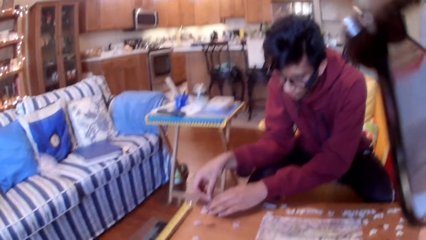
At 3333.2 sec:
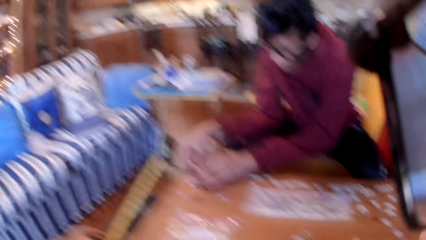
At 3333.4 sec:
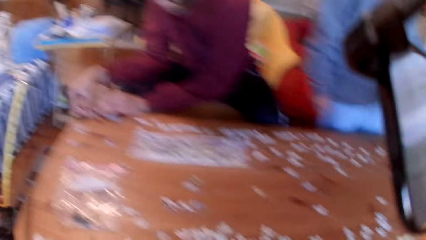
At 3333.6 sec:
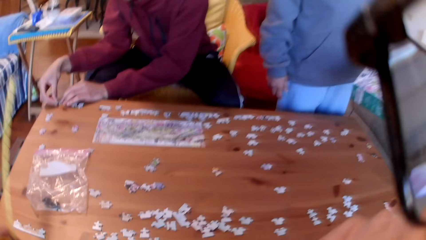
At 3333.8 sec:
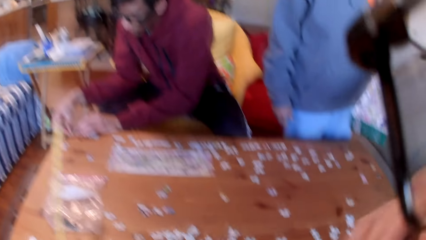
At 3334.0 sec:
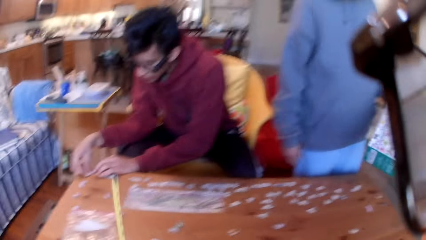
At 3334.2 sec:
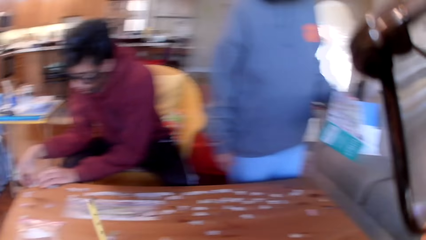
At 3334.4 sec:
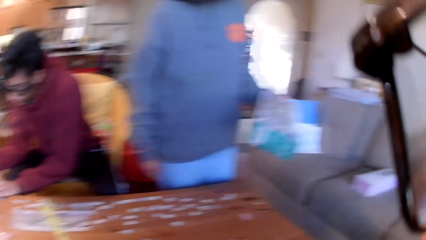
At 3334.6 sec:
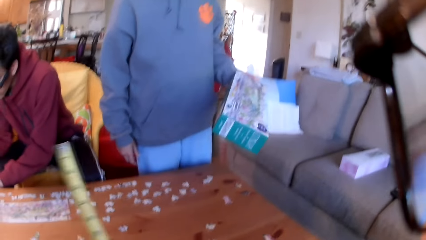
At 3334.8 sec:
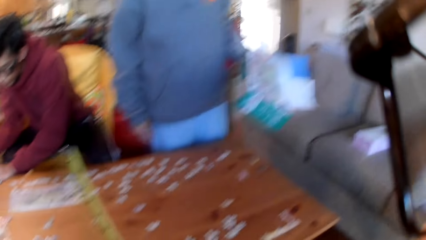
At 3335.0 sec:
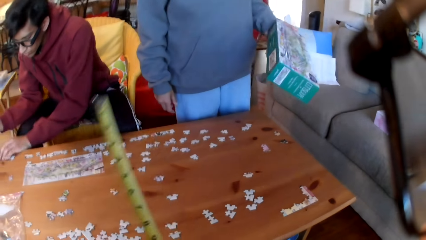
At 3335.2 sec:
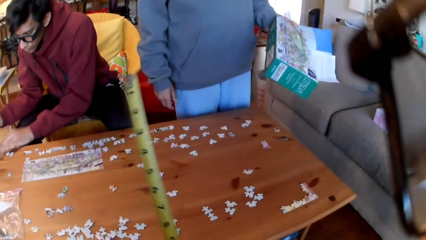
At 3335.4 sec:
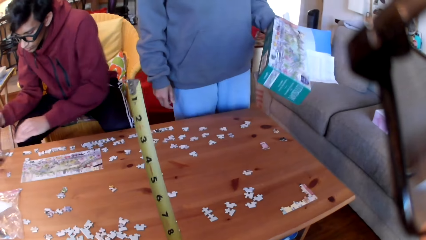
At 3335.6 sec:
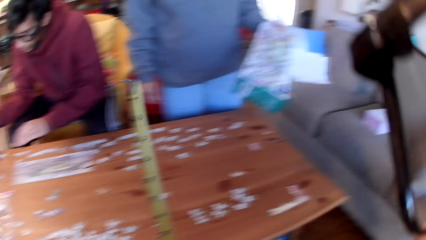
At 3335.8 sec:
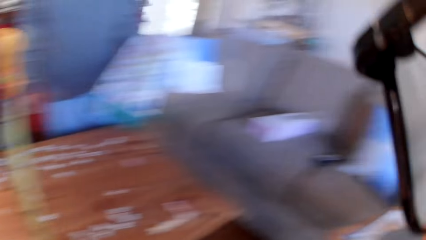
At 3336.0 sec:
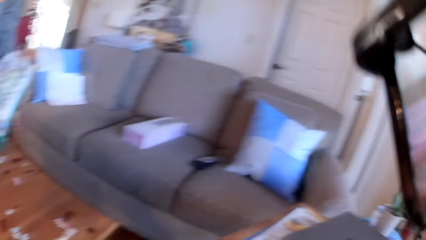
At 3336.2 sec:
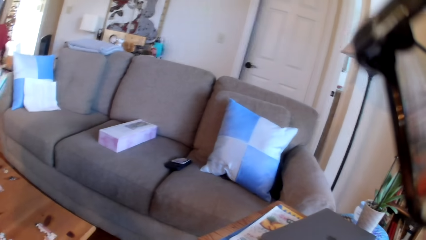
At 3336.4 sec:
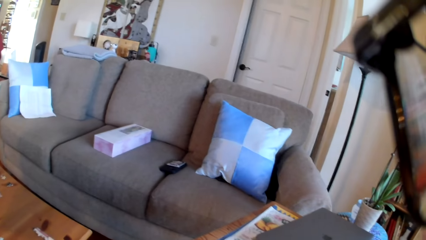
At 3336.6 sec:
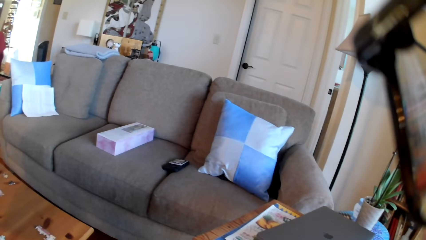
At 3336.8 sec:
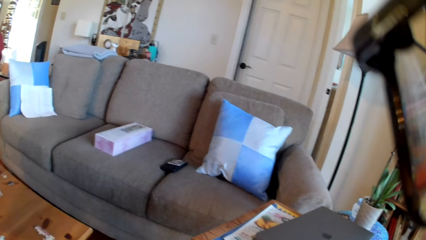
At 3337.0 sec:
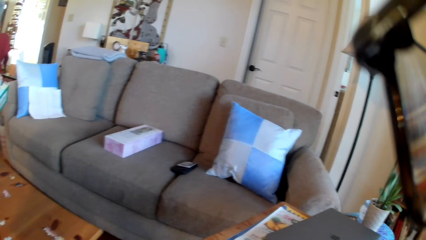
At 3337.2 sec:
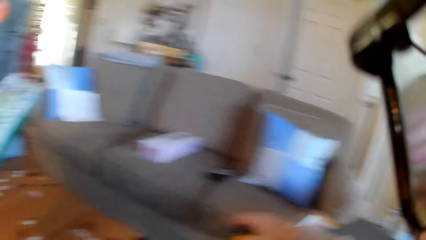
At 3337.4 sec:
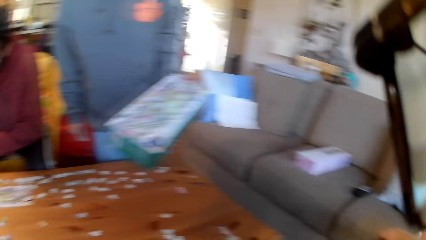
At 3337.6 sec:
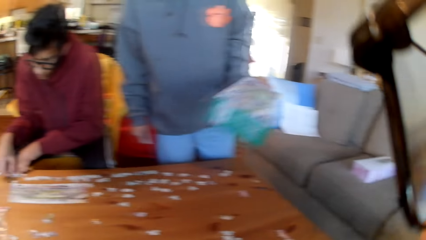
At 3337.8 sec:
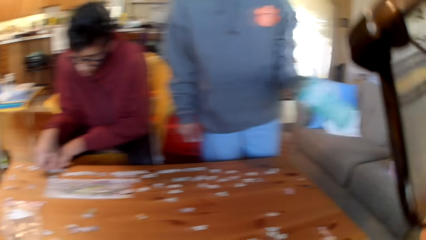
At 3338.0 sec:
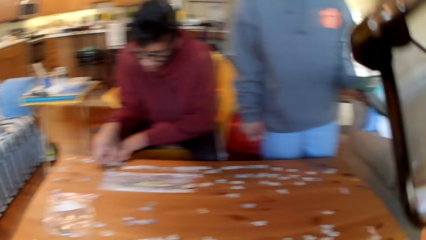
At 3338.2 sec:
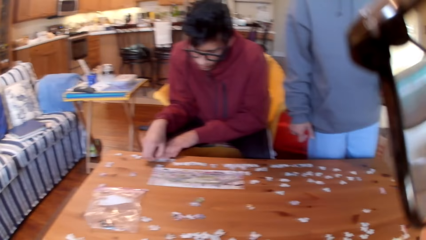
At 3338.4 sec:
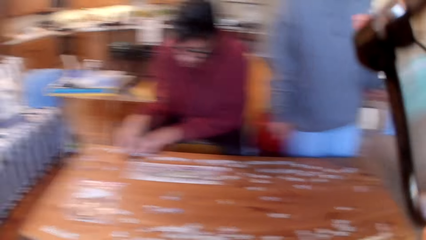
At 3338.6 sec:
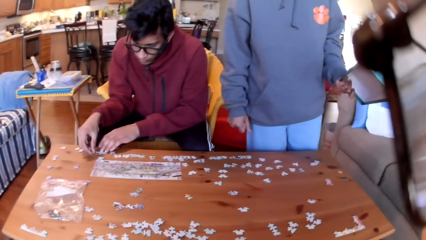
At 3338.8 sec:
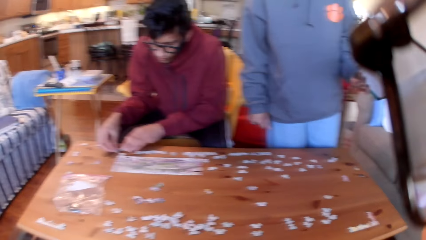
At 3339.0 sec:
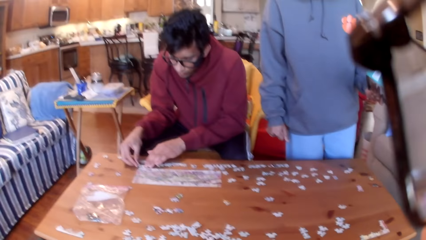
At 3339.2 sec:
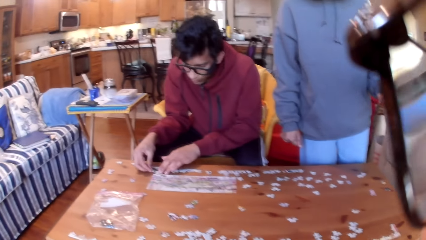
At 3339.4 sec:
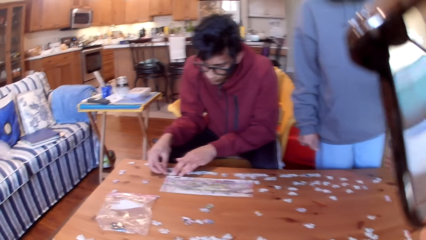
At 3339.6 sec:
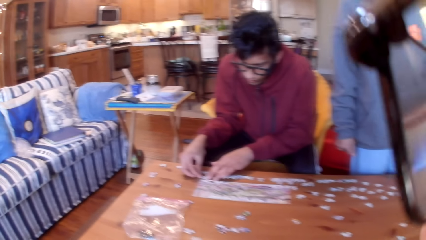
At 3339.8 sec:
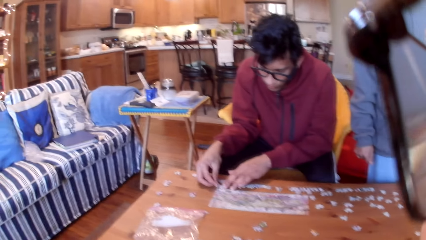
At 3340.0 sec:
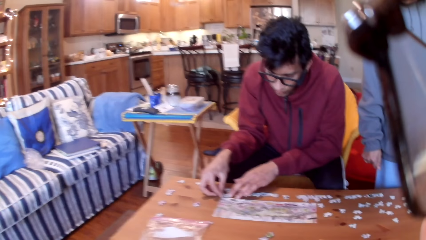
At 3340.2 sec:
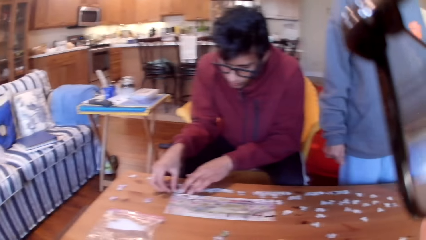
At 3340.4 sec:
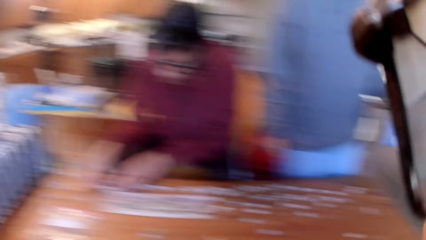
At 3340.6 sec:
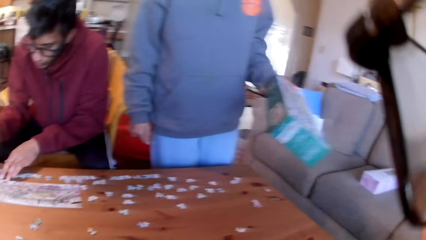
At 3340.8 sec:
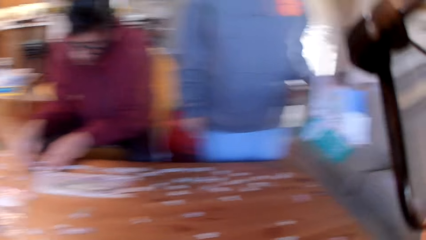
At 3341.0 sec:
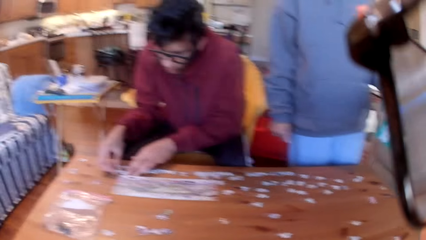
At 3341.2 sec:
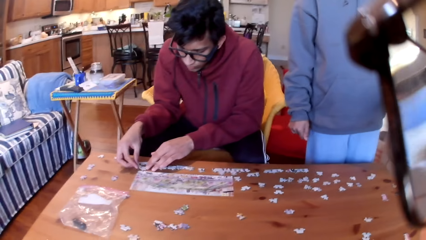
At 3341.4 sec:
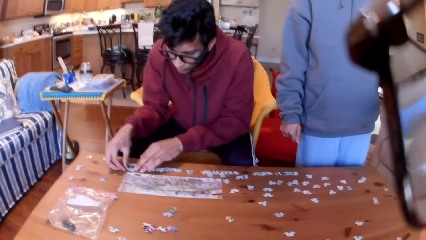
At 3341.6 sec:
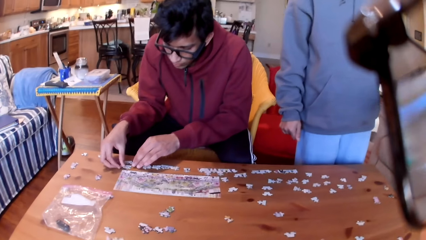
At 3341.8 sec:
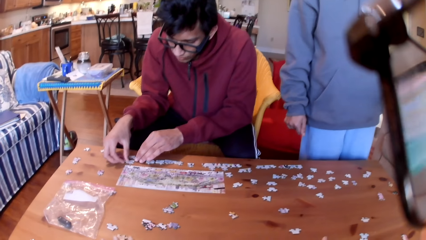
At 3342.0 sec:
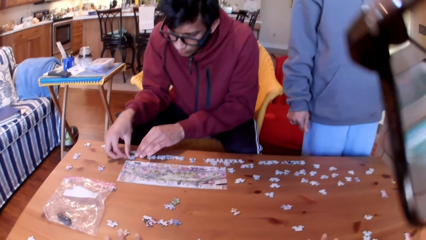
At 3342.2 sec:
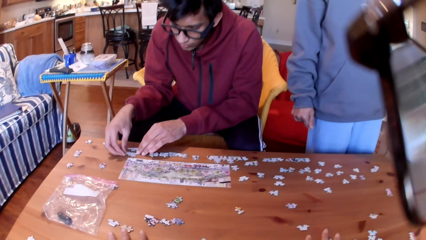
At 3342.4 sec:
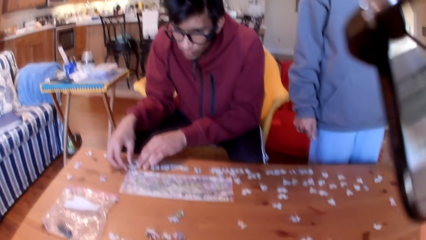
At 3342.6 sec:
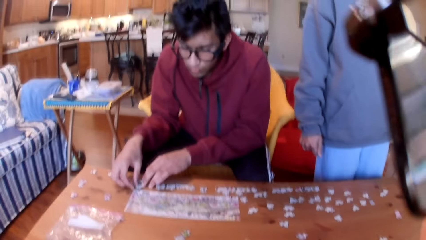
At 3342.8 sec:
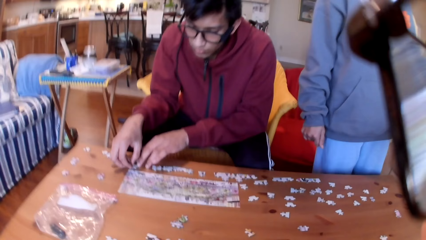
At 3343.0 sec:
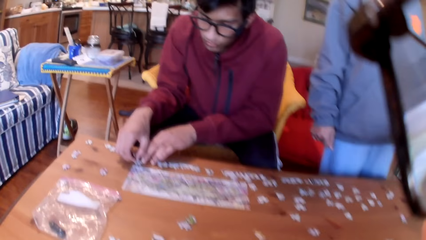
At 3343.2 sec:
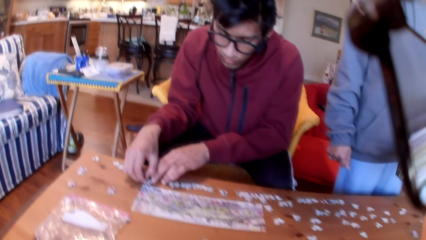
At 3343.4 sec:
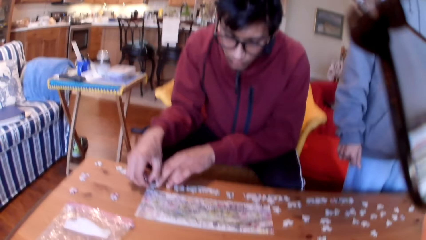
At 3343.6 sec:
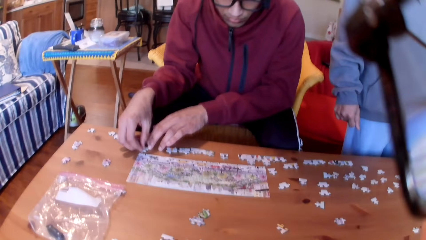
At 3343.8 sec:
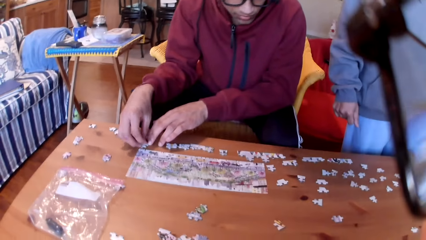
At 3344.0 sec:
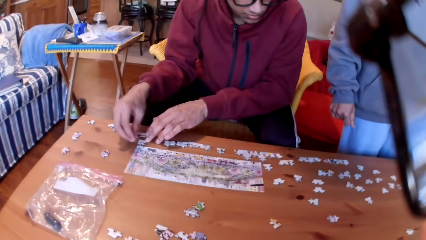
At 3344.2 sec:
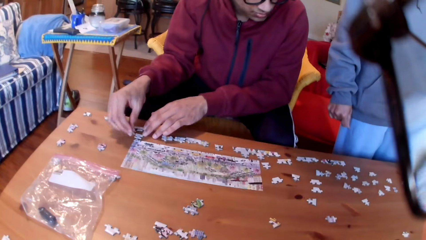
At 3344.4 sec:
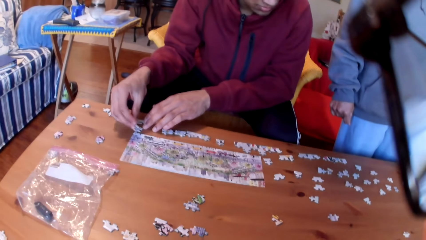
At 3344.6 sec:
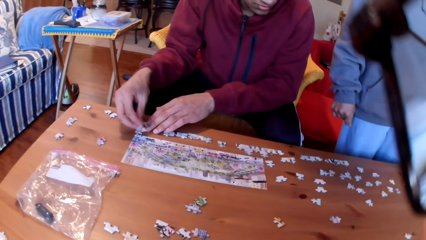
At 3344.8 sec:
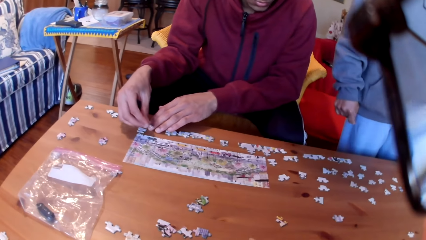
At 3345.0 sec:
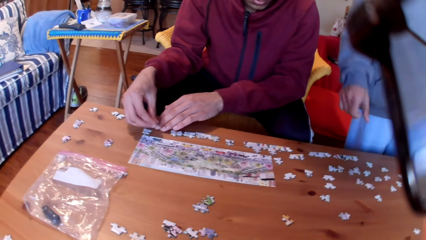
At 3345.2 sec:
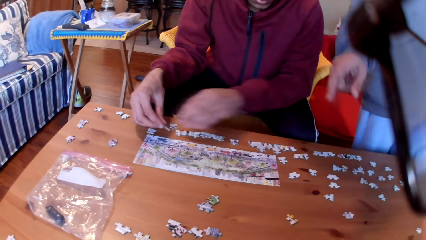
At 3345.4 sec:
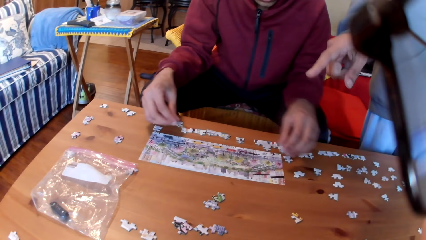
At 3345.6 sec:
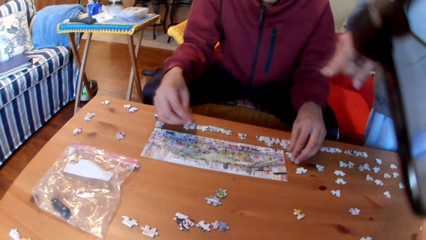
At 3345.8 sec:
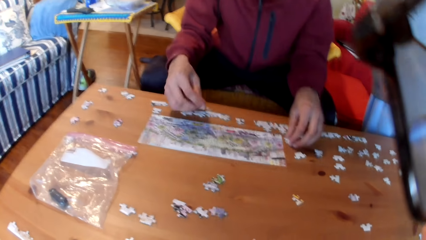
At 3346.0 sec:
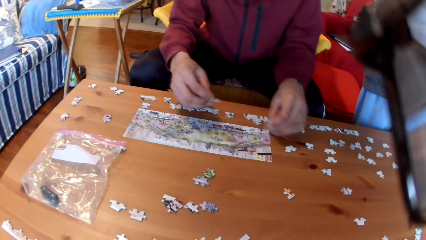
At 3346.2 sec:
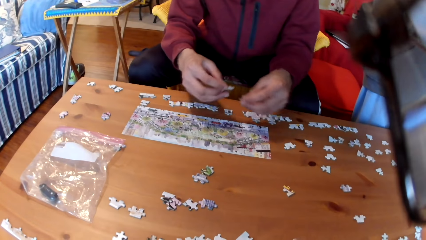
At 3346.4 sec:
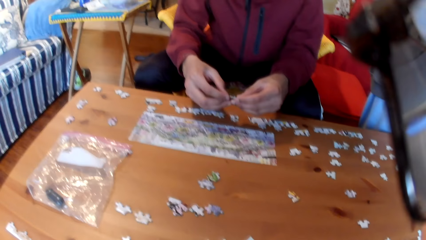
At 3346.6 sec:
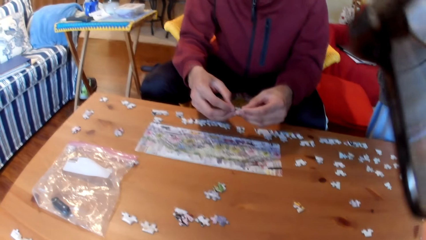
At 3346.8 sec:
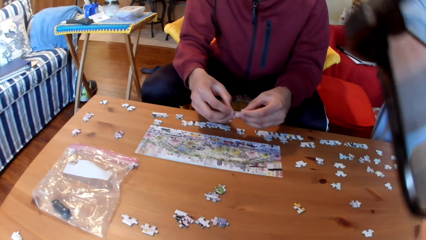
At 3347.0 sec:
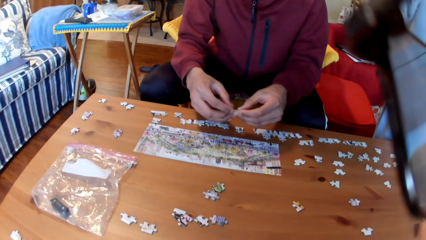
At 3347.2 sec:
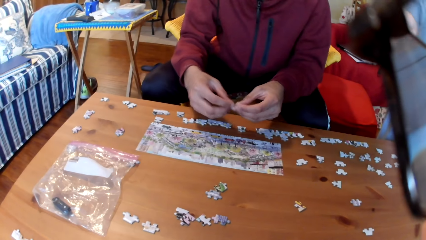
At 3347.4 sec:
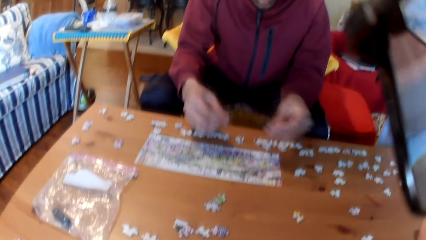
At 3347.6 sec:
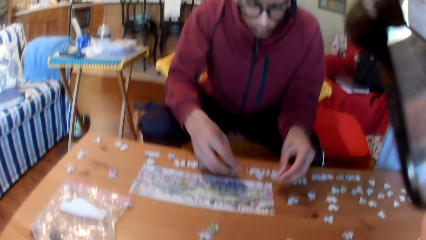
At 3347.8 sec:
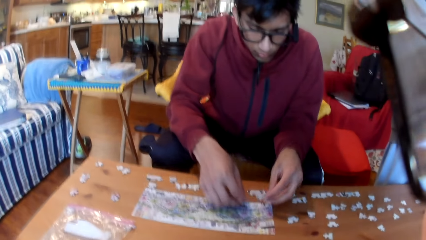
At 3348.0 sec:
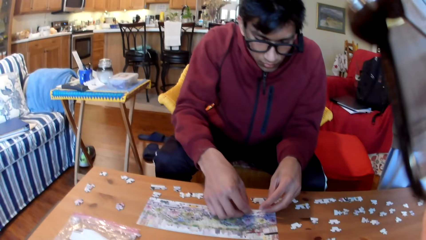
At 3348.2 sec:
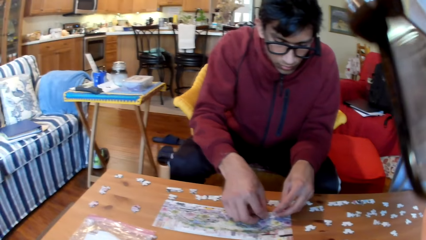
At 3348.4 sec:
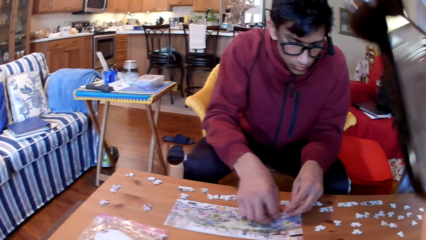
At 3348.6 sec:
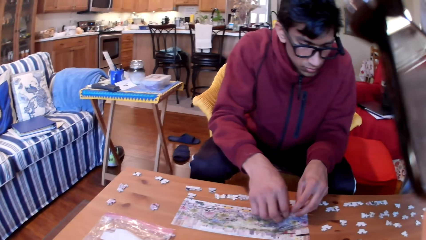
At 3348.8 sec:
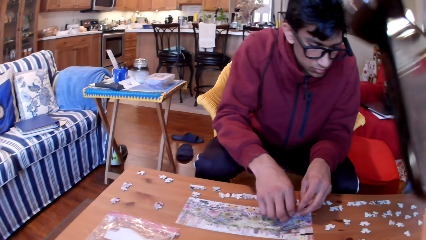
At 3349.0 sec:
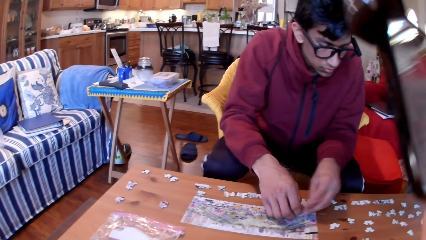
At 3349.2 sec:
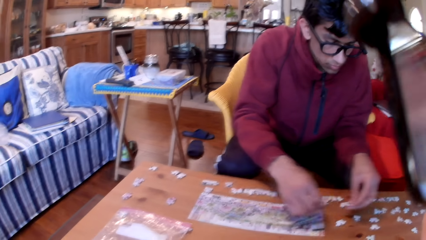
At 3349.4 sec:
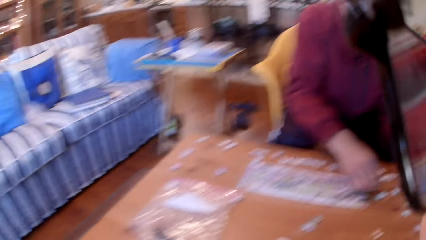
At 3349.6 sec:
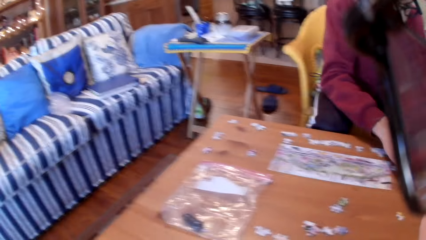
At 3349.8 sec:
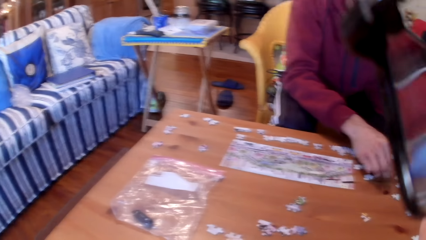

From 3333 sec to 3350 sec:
The camera wearer looks around the room. They look at the tape measure and look at a couch. A person arranges the jigsaw puzzles on the table. The camera wearer looks at the colleagues. Another person moves the box in her left hand and points around. A man takes a puzzle, holds the puzzles, and puts the puzzles on the table.
